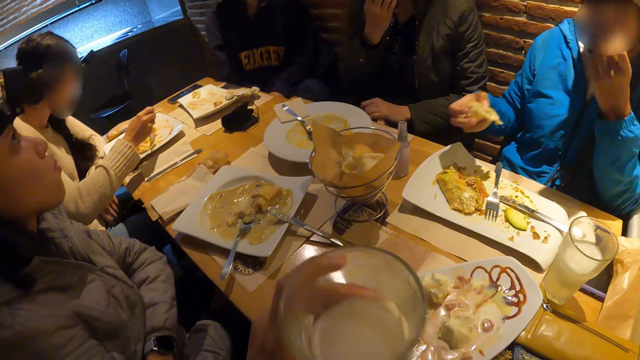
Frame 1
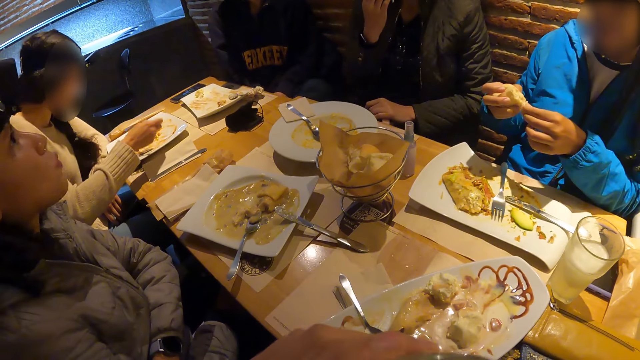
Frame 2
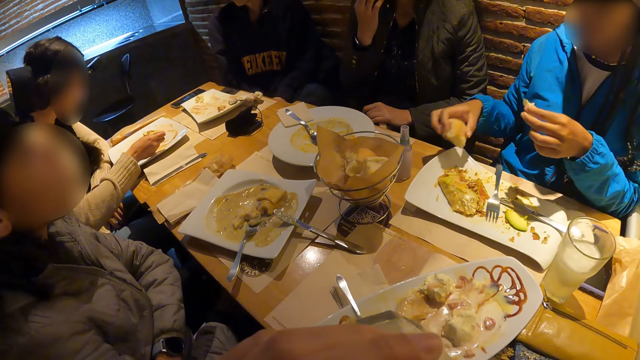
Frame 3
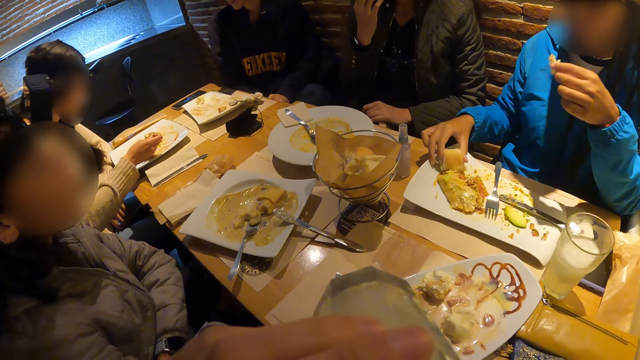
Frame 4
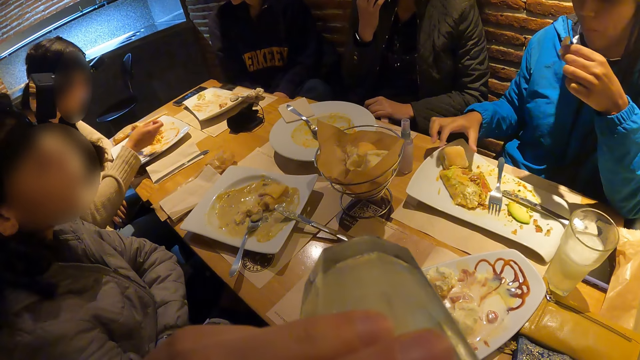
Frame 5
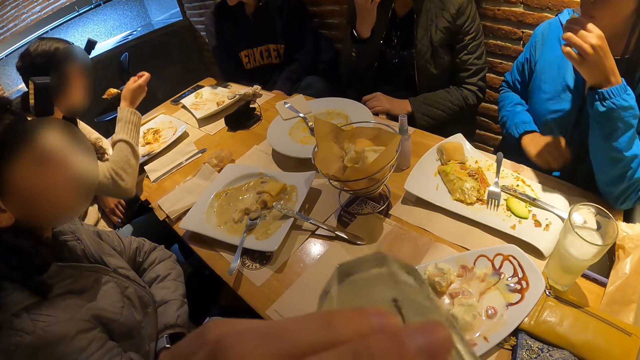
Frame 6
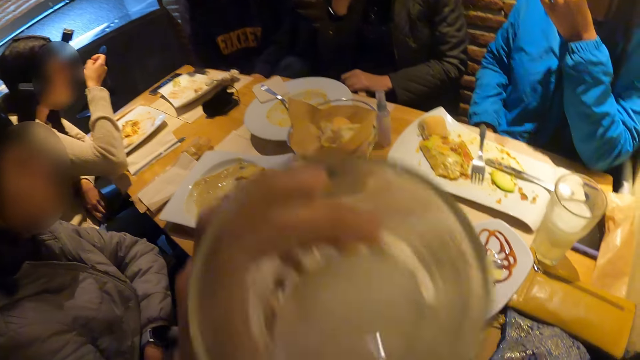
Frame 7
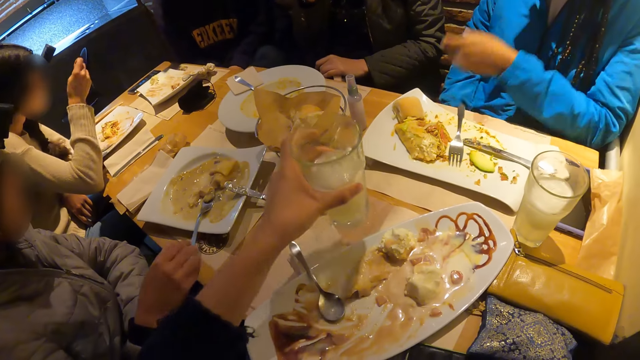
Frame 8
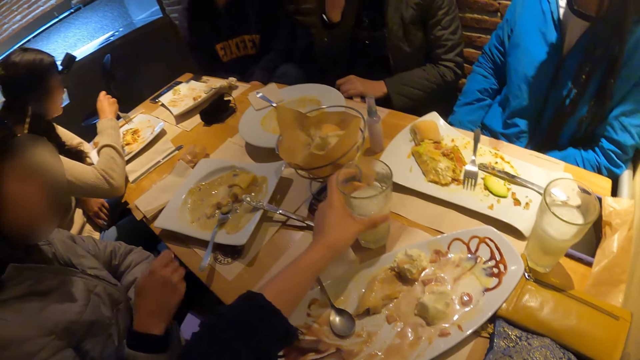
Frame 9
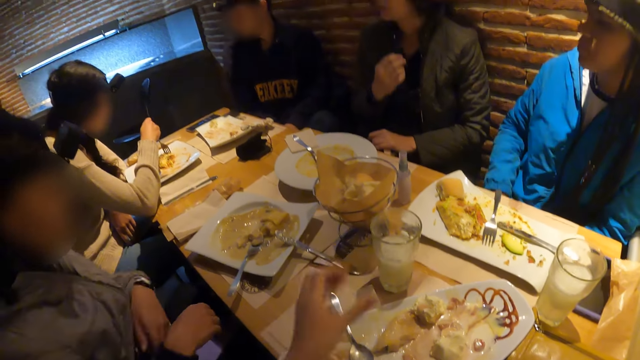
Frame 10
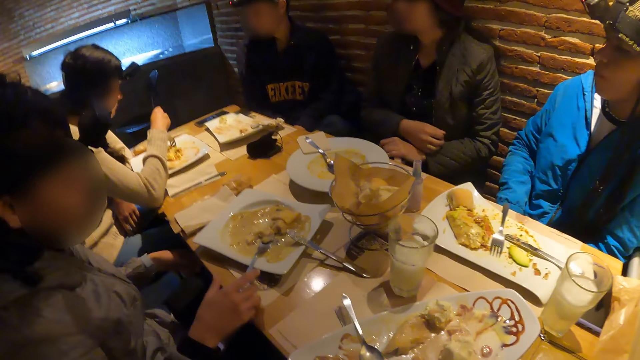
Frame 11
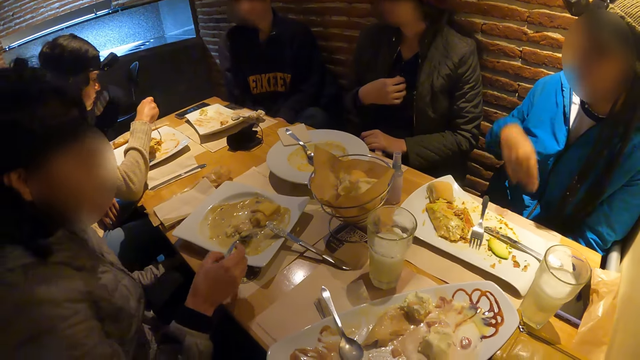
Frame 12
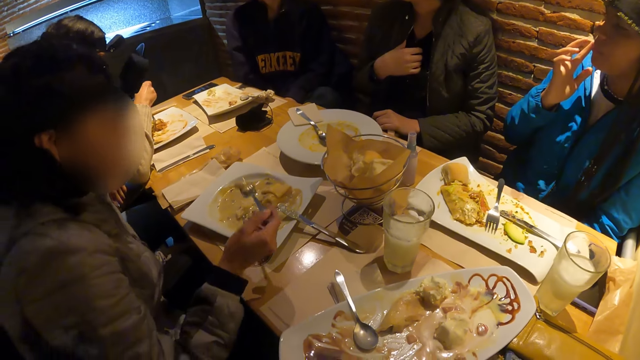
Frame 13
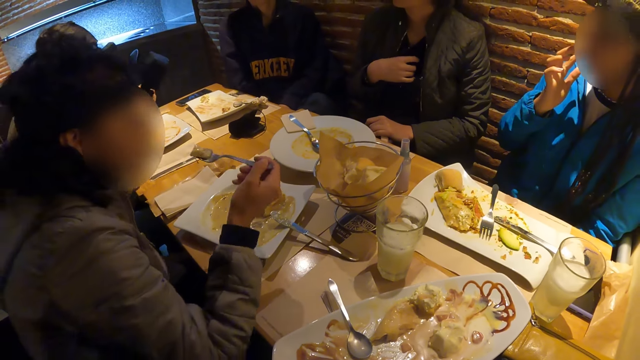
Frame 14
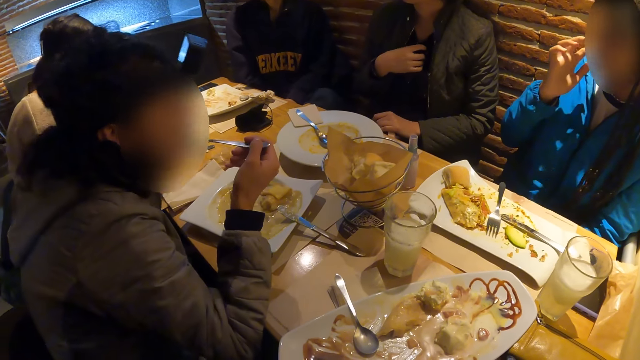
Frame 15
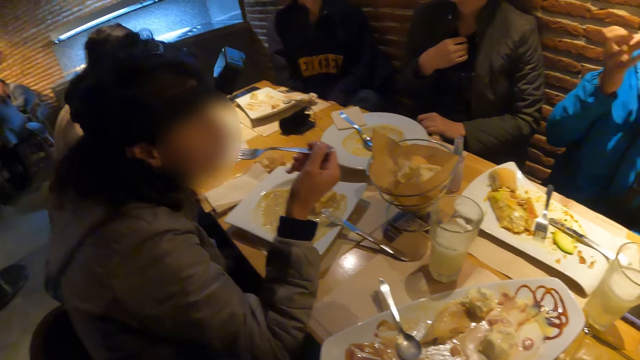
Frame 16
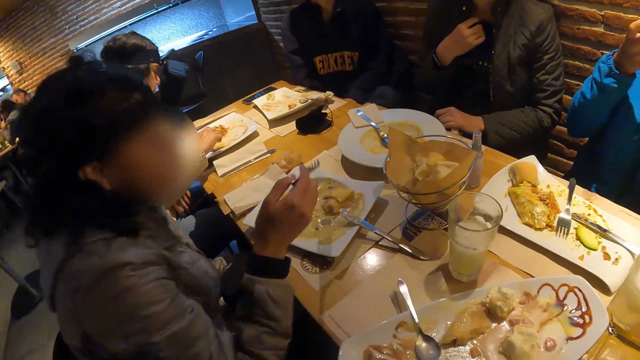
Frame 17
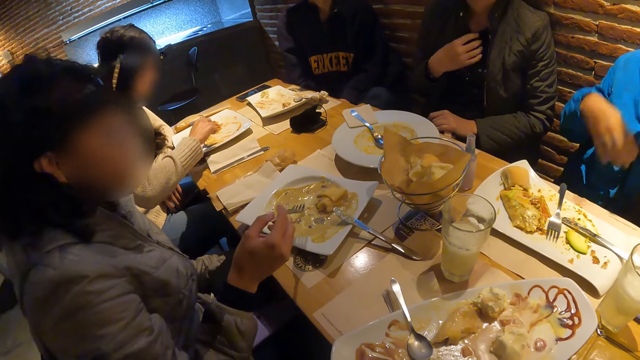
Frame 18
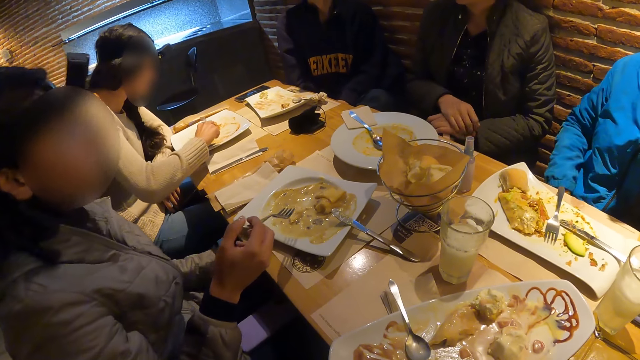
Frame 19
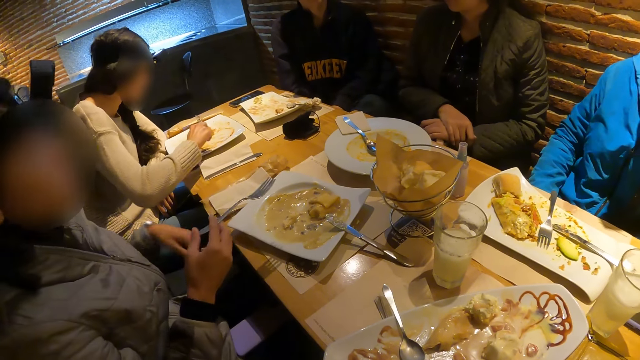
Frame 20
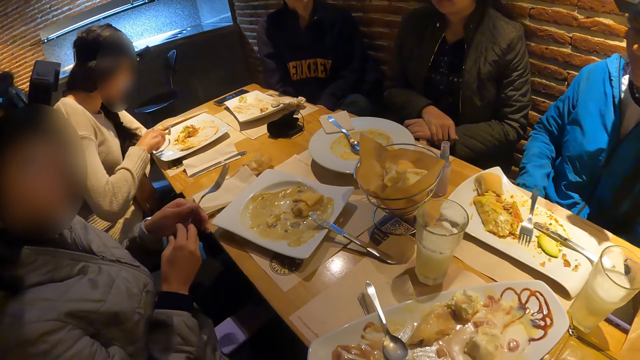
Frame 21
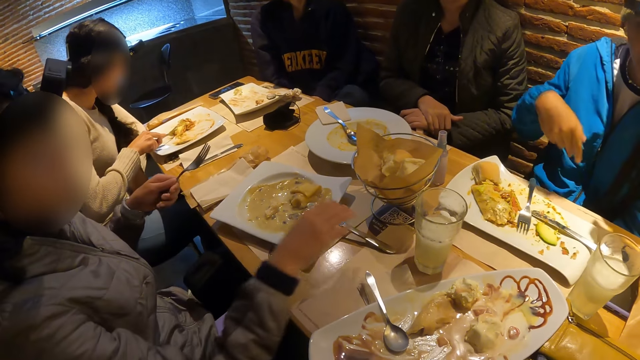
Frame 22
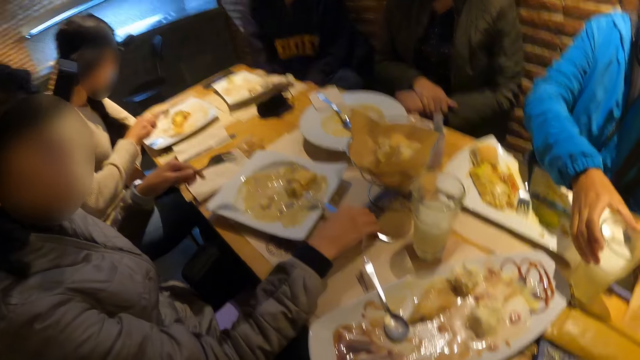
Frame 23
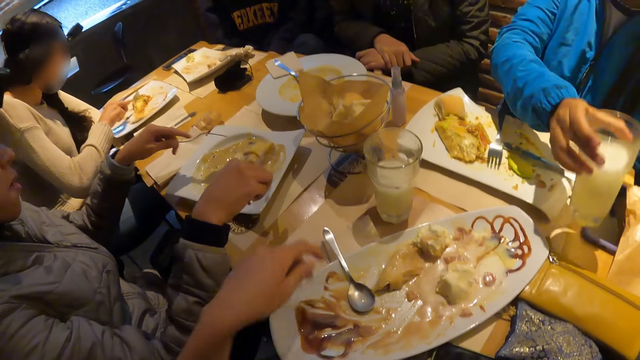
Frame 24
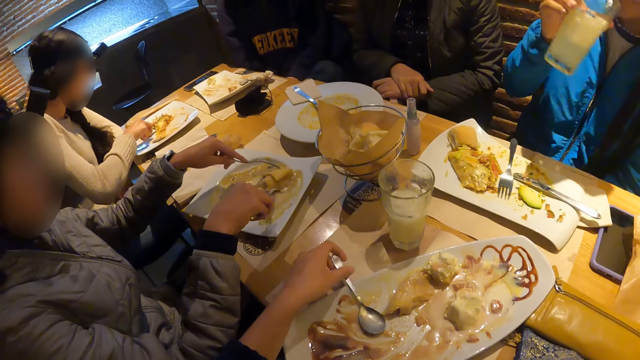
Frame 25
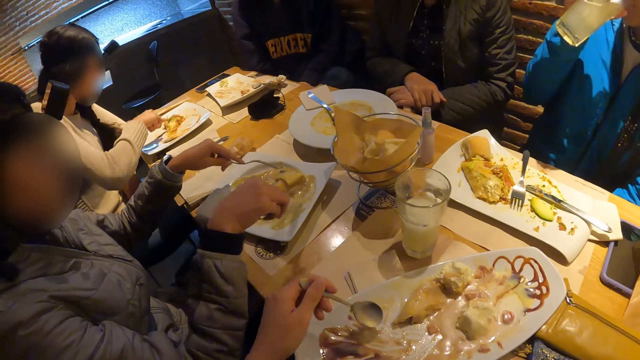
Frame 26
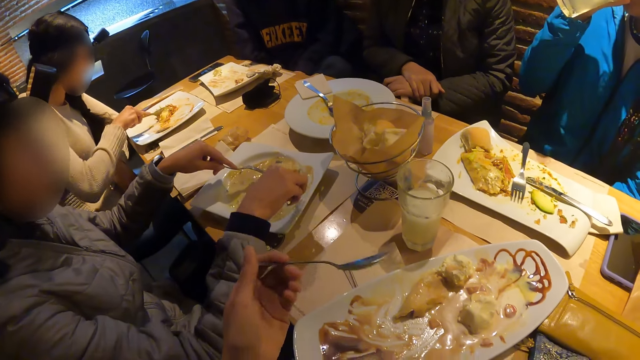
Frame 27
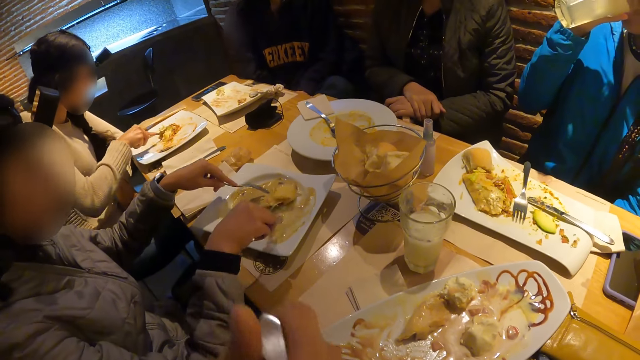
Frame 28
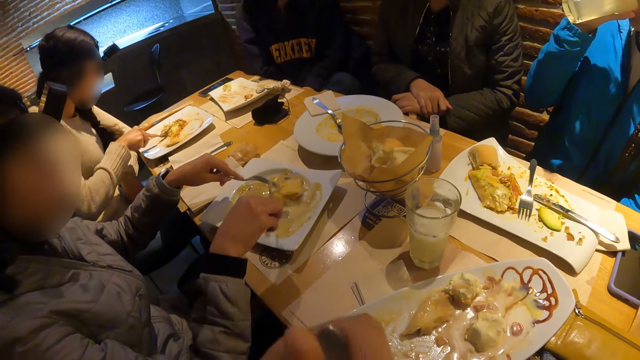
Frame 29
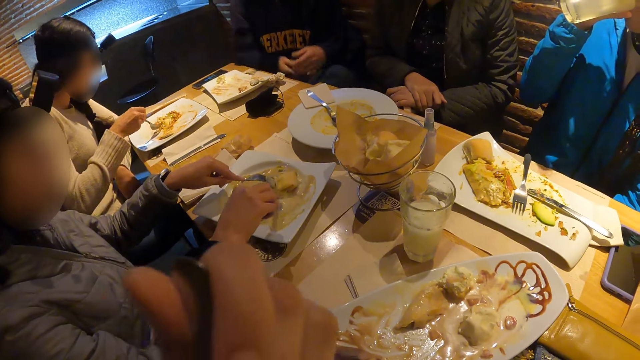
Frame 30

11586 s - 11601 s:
The camera wearer drinks juice from the cup in his left hand. He drops the cup in his left hand on the table. He looks around. He picks up a spoon.

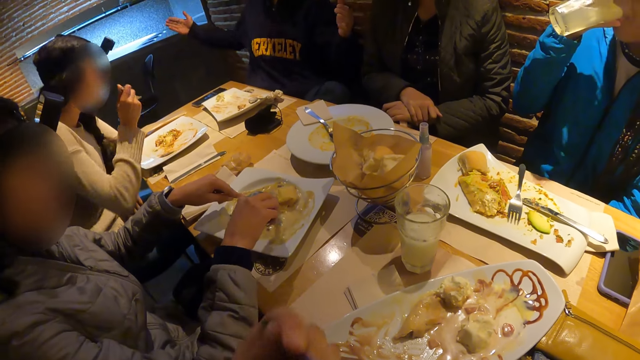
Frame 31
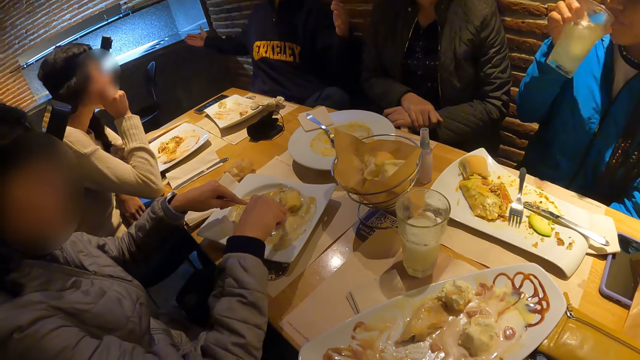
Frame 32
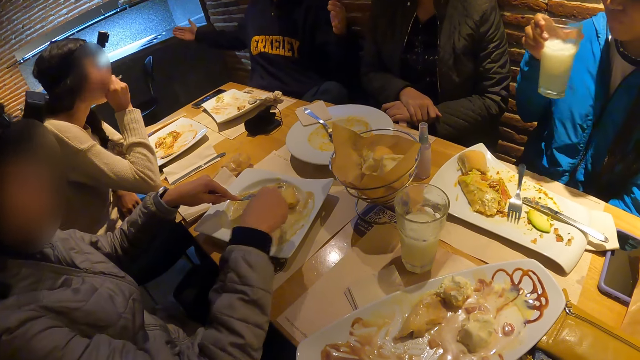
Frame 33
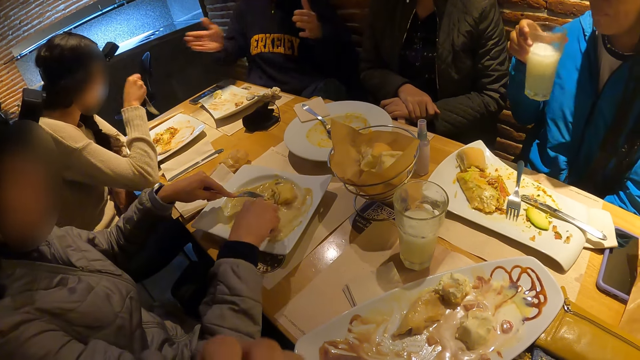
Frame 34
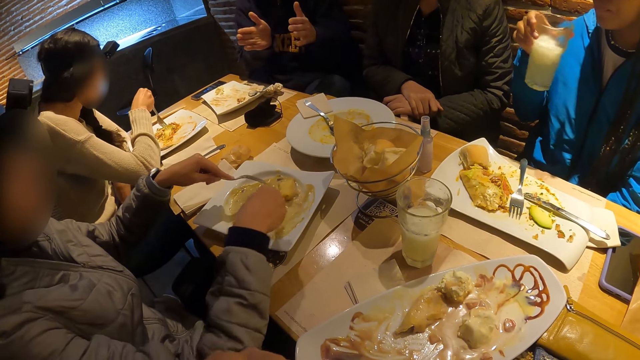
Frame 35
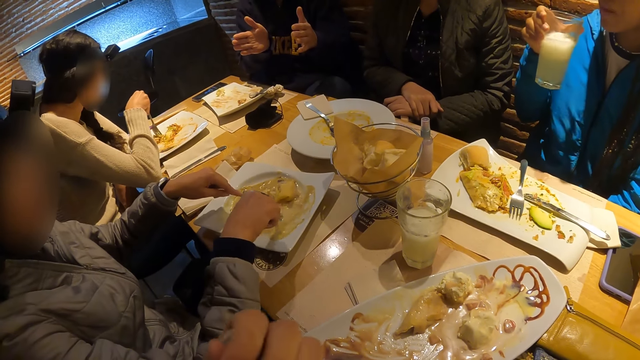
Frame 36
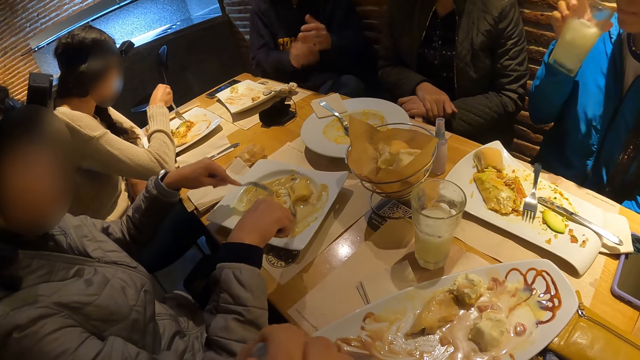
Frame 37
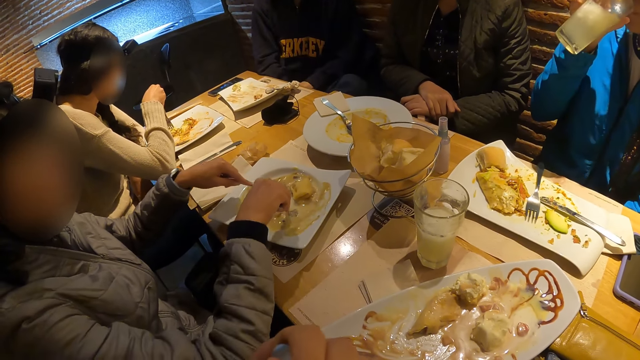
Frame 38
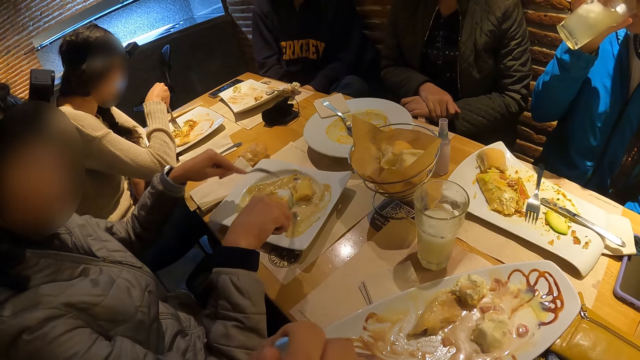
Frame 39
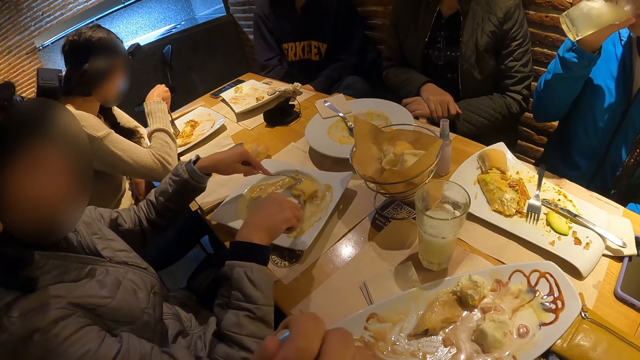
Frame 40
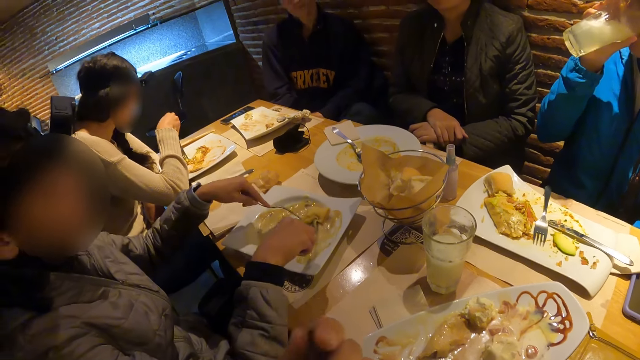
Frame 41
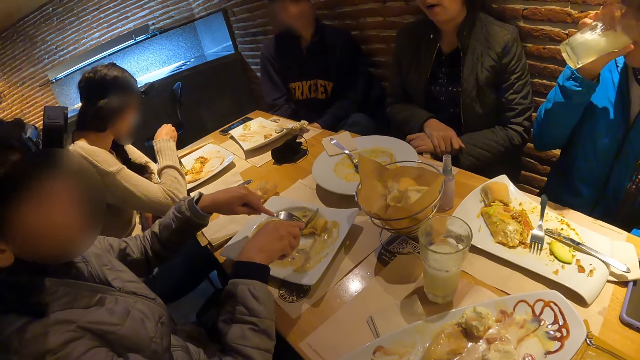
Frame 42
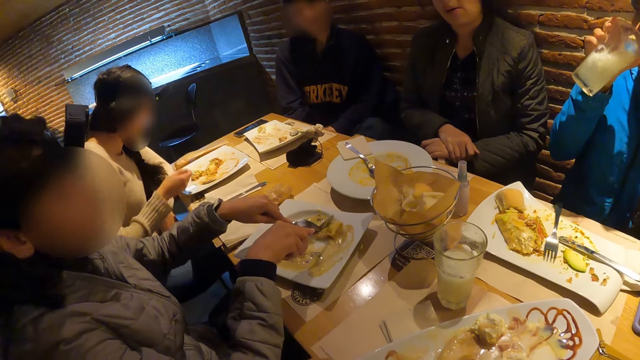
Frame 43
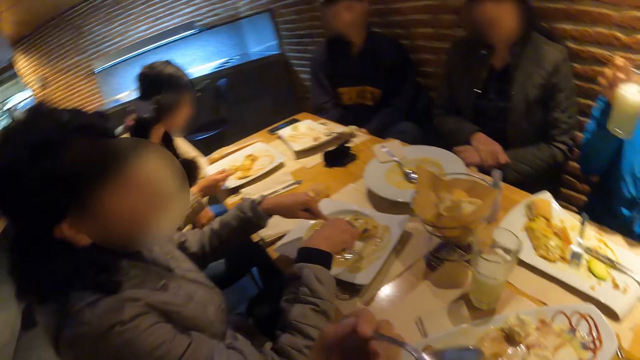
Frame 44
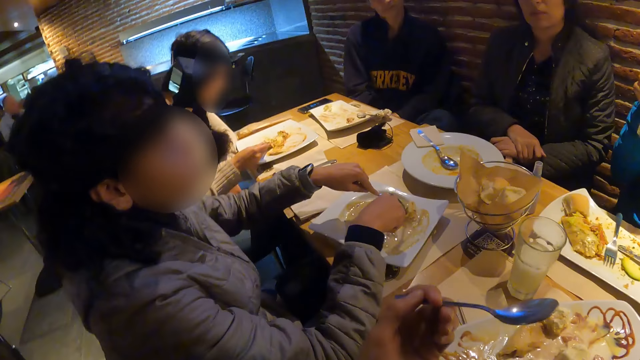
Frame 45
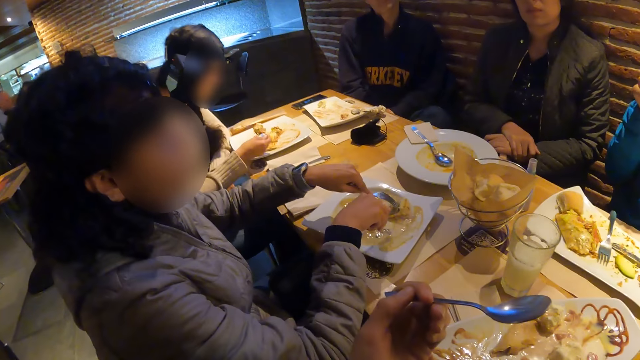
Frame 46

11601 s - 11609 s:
The camera wearer looks around.
